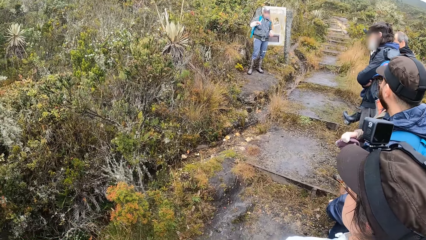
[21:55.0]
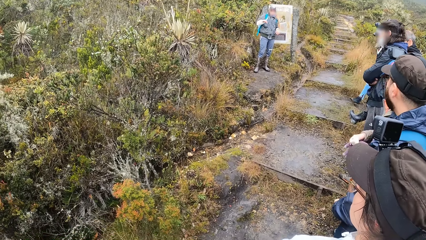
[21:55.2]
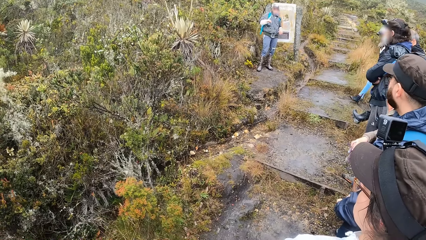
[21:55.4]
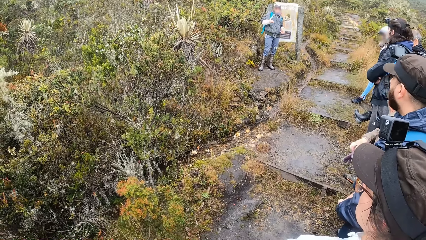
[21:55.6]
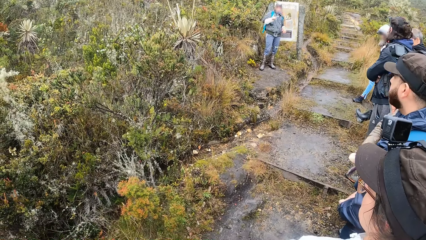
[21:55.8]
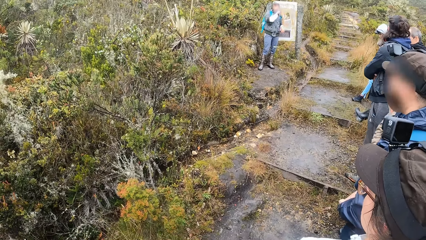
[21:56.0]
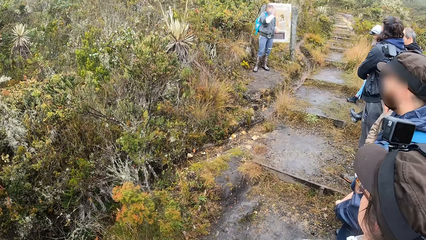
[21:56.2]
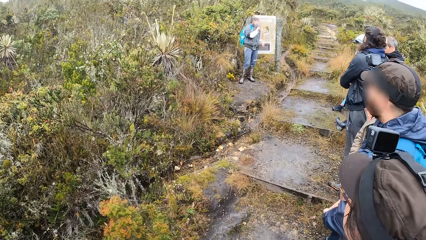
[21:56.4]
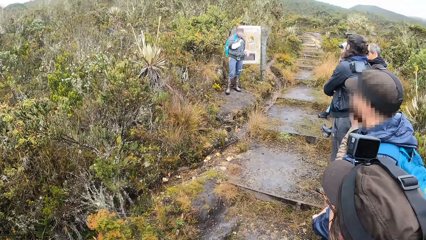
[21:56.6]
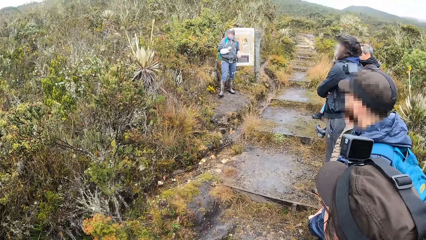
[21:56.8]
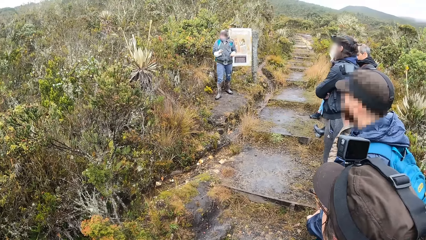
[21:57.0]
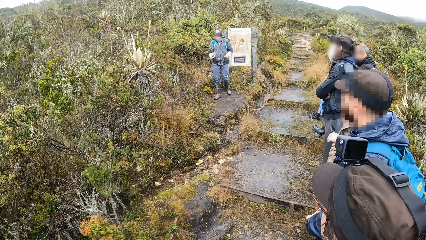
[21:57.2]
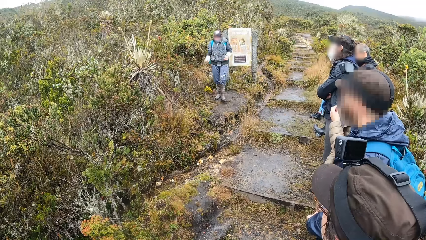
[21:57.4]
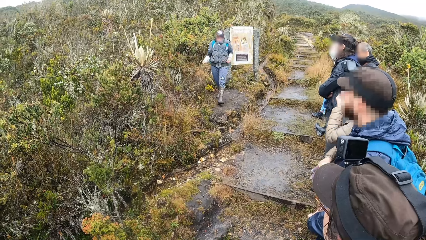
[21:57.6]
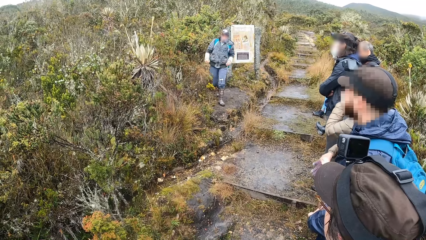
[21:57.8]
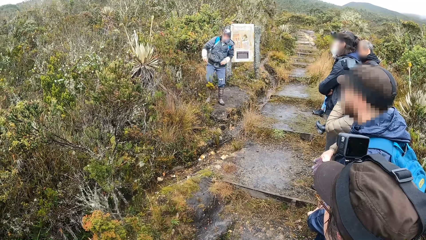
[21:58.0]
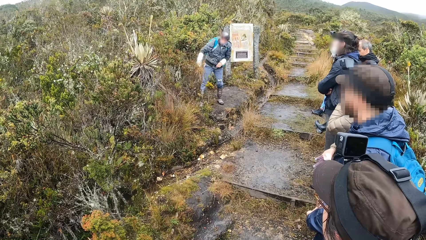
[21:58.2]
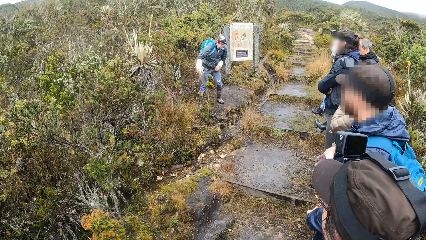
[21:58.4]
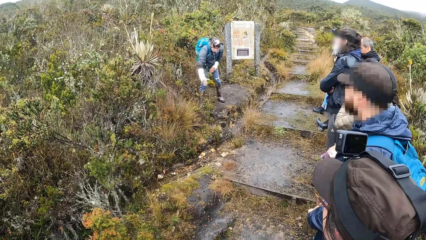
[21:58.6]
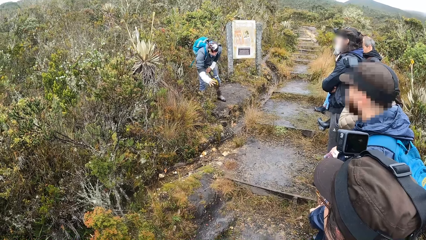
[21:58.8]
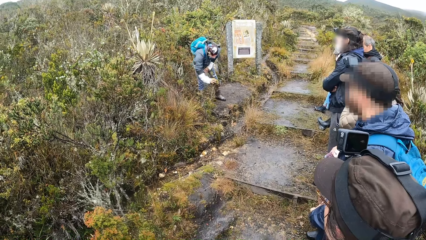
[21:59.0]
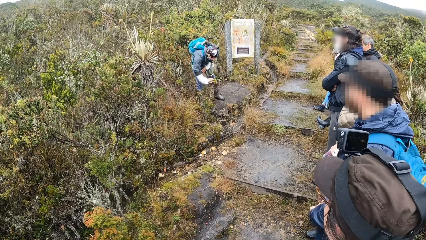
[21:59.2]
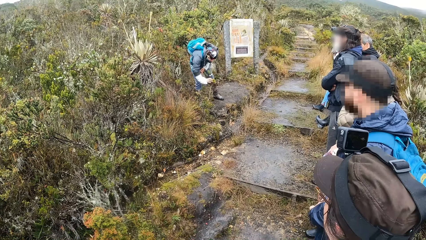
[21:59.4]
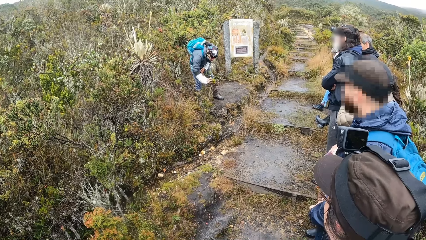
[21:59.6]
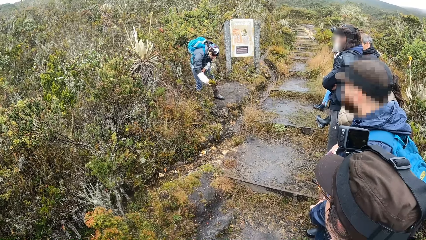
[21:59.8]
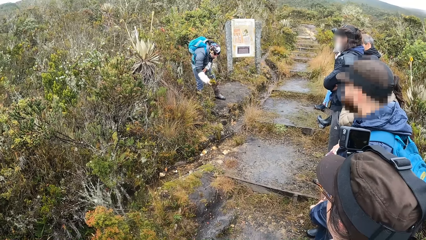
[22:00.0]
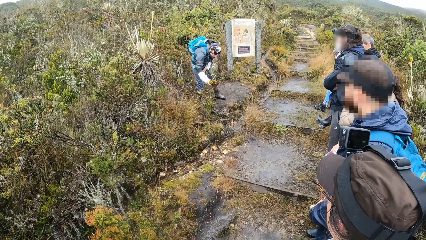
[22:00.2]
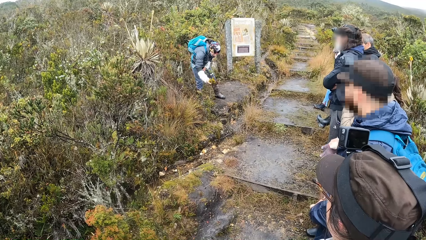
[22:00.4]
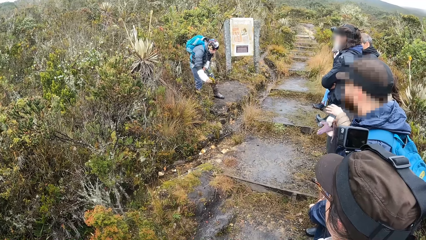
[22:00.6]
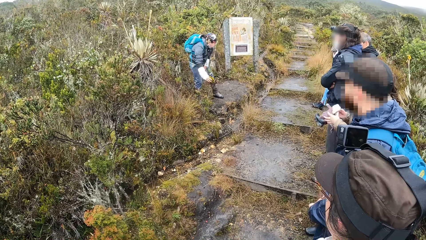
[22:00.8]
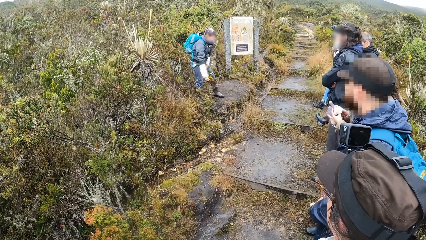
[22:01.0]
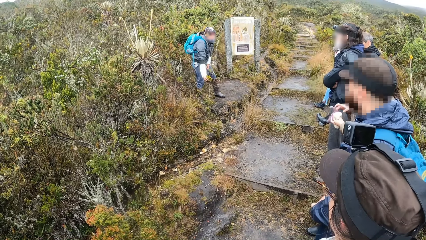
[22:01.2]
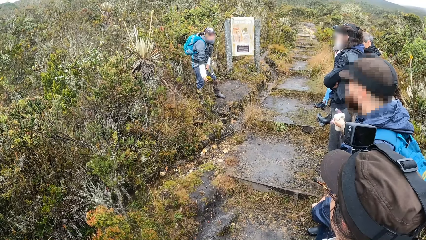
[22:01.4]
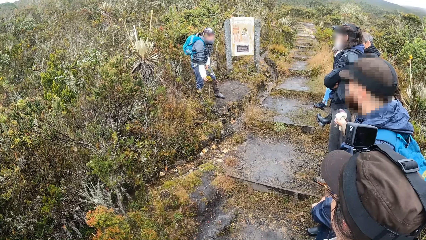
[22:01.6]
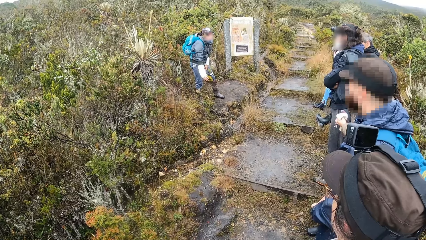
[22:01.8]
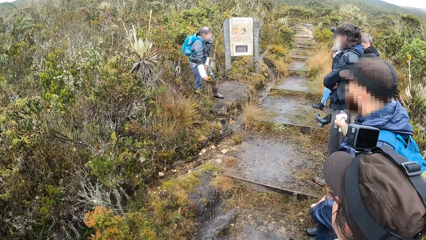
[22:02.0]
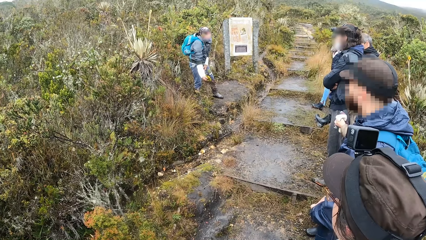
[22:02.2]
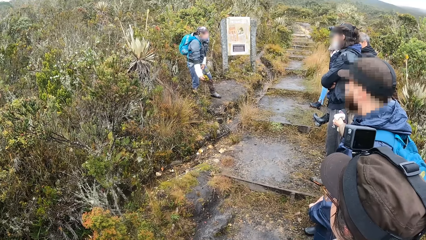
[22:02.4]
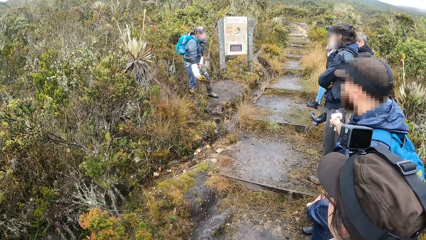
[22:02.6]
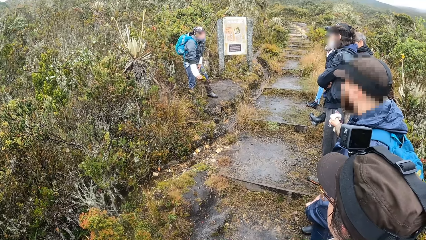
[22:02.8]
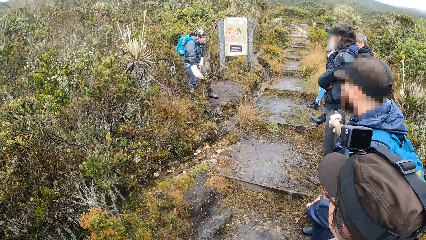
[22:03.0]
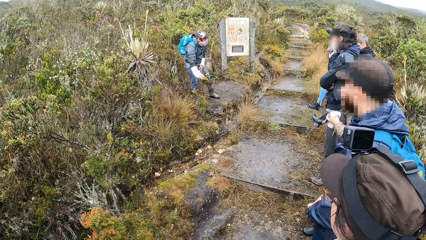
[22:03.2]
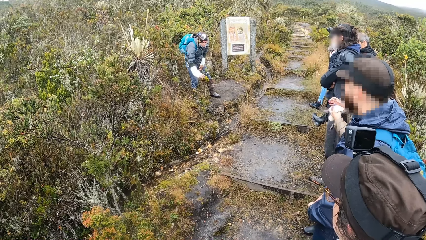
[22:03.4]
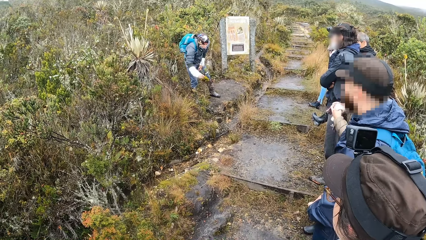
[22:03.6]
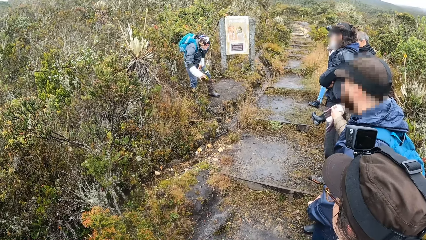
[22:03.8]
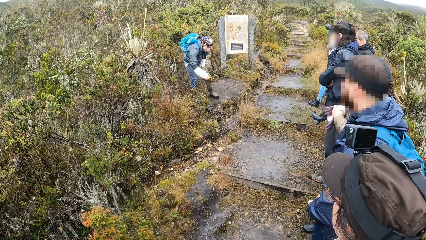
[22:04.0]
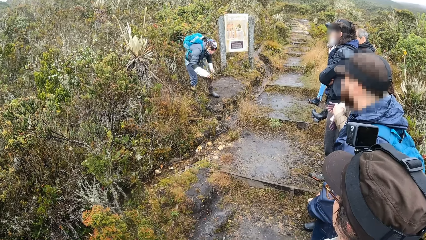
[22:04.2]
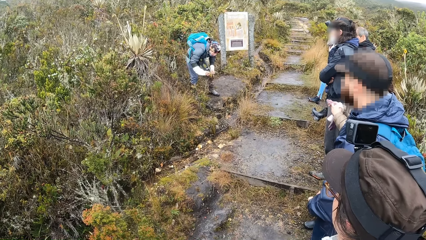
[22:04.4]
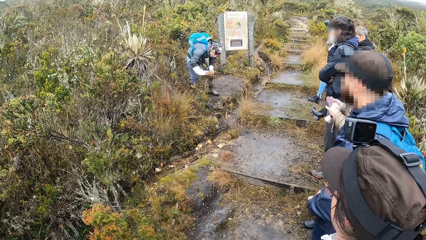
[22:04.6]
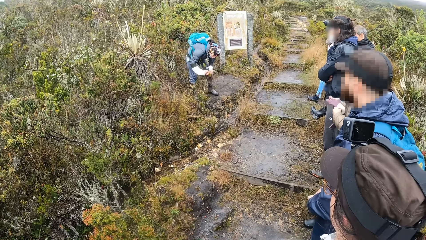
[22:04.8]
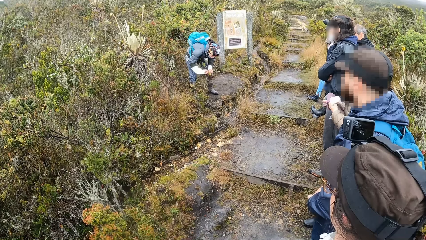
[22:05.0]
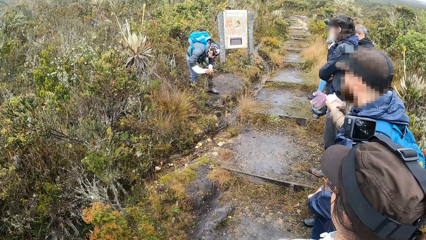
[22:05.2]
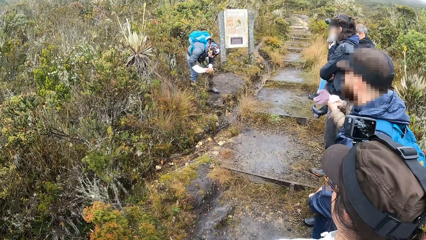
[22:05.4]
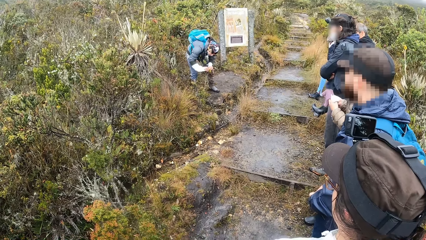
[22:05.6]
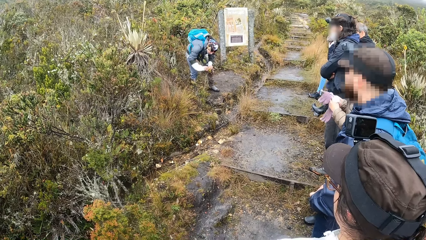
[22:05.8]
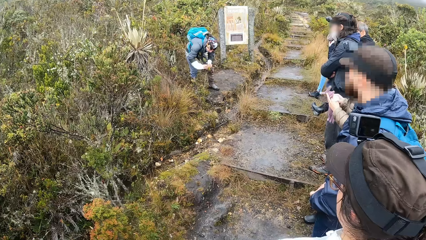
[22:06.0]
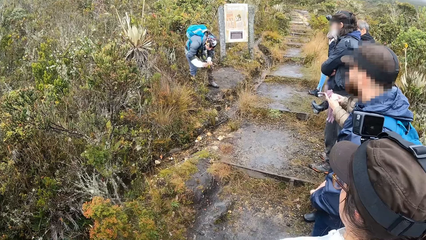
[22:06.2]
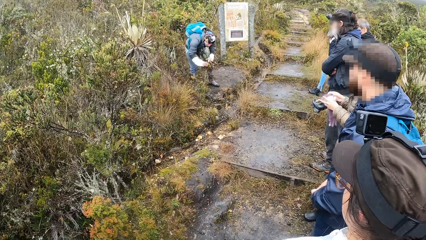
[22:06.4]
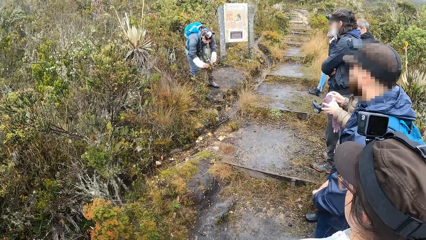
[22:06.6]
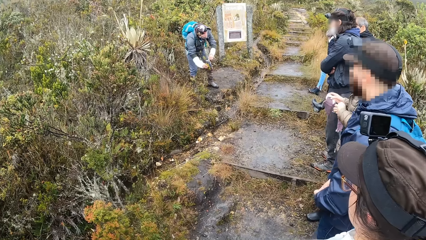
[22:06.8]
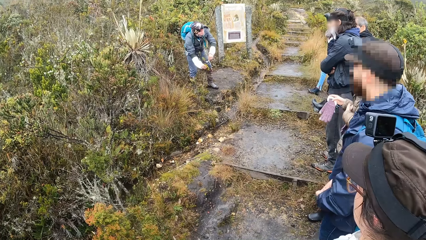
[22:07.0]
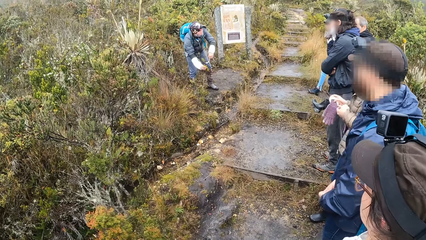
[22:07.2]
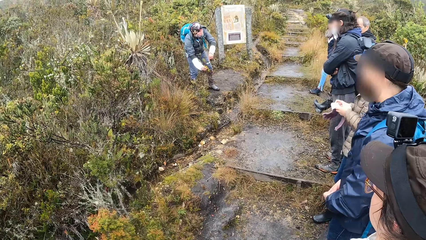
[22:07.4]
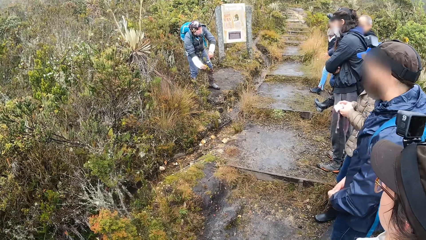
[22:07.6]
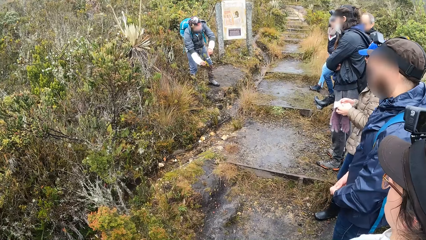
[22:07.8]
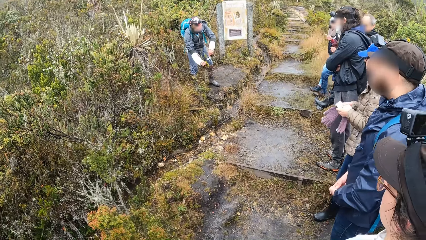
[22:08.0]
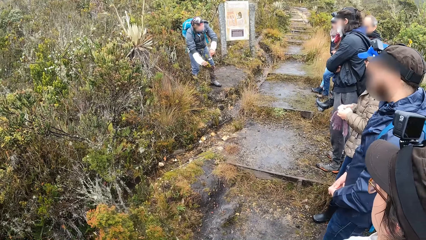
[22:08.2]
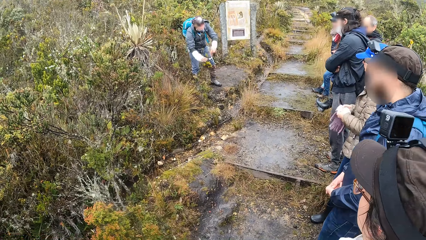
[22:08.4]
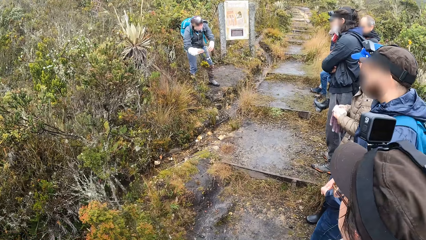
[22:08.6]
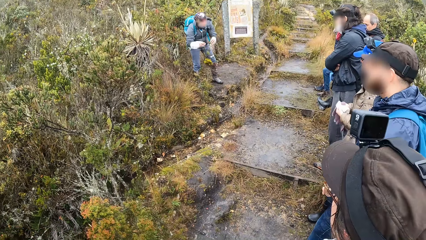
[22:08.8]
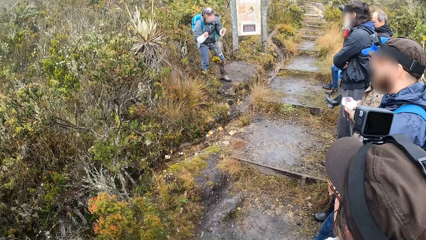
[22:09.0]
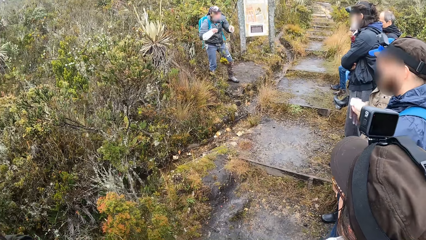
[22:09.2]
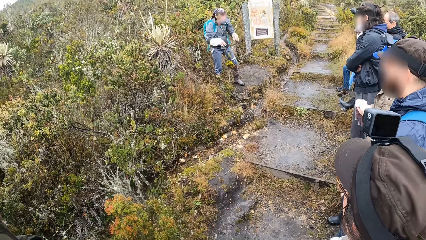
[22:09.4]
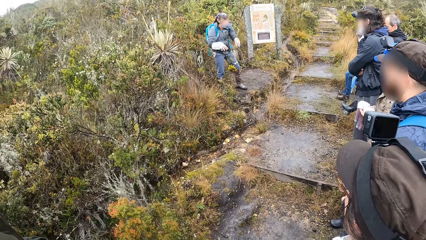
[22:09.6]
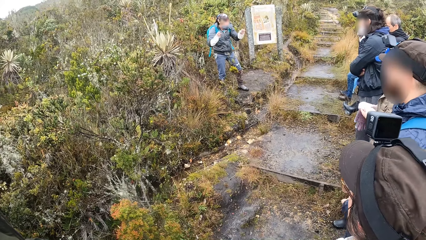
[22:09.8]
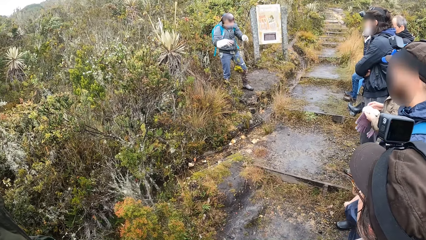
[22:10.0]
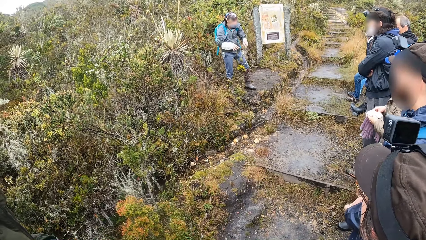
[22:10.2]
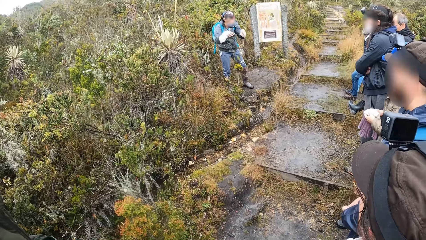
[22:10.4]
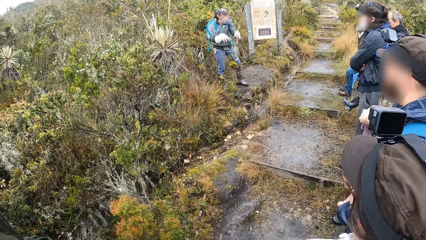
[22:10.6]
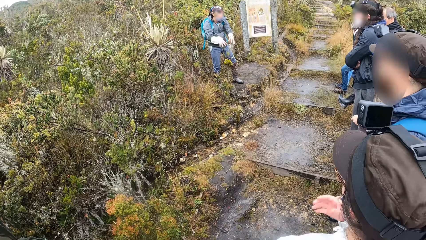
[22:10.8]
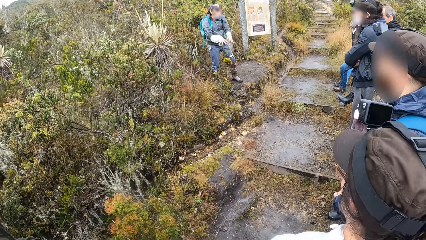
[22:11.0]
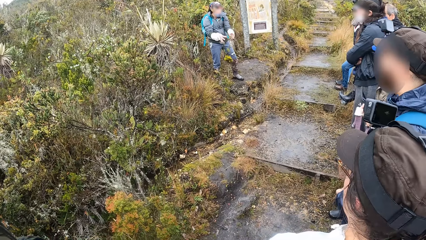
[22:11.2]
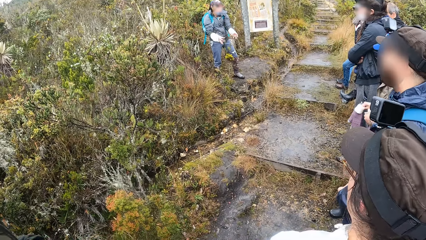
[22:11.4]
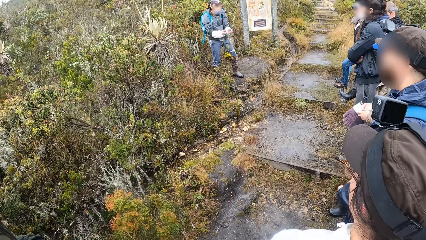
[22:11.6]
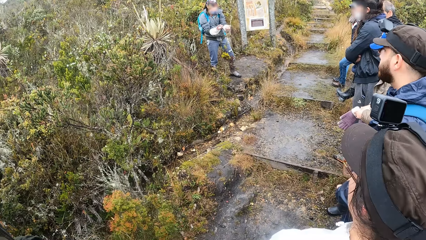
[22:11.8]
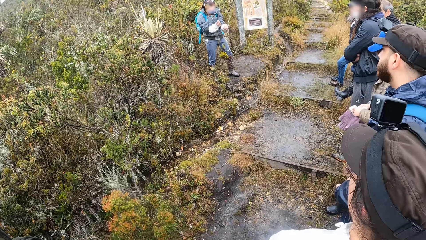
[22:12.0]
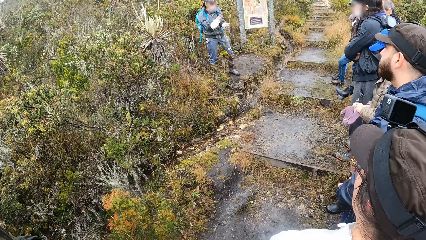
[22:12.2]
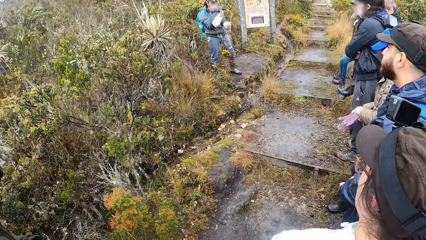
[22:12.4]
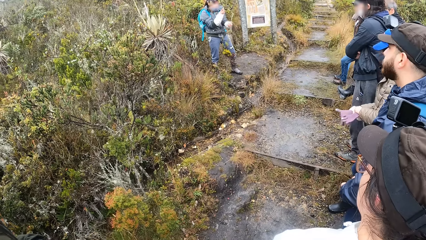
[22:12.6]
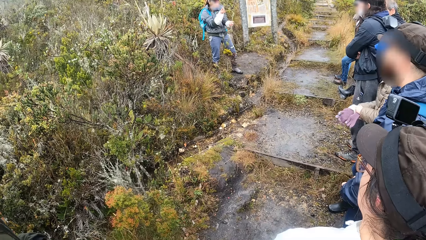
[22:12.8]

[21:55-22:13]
The camera wearer stares at a man ahead. The man touches a flower on the ground with his right hand.
